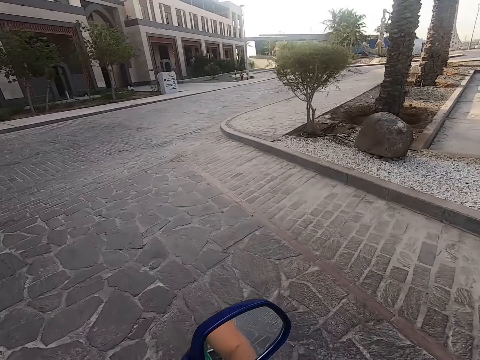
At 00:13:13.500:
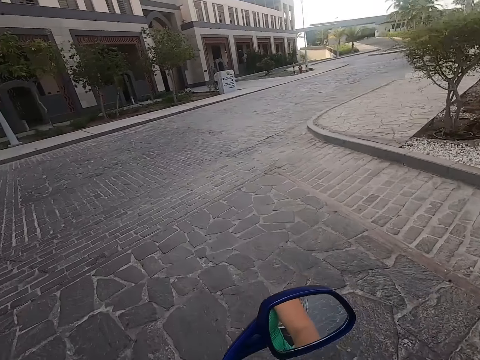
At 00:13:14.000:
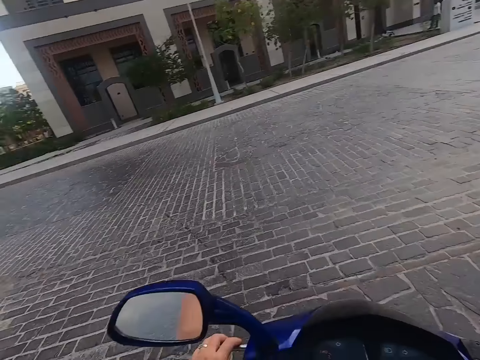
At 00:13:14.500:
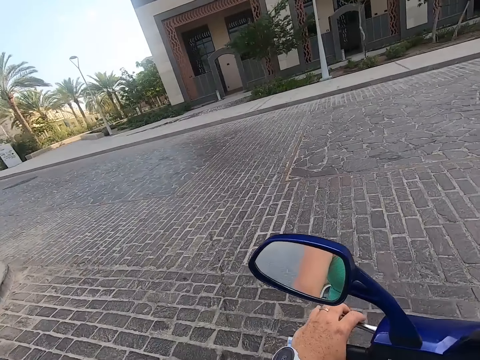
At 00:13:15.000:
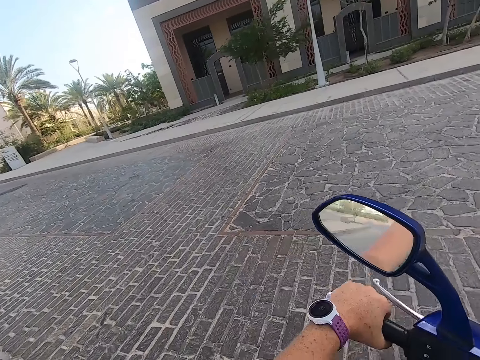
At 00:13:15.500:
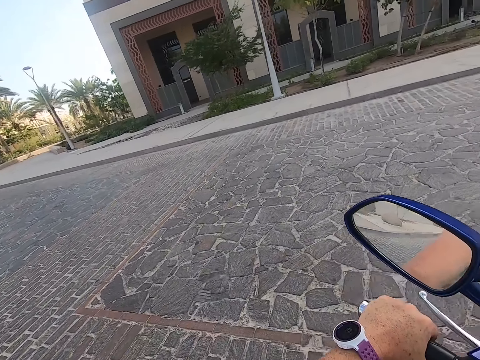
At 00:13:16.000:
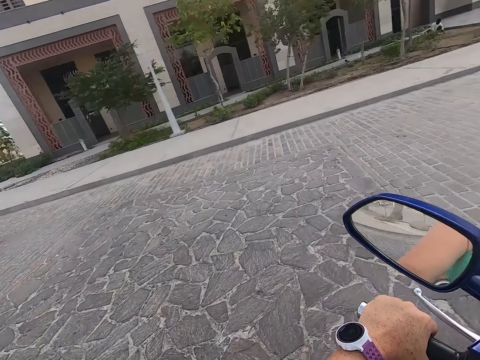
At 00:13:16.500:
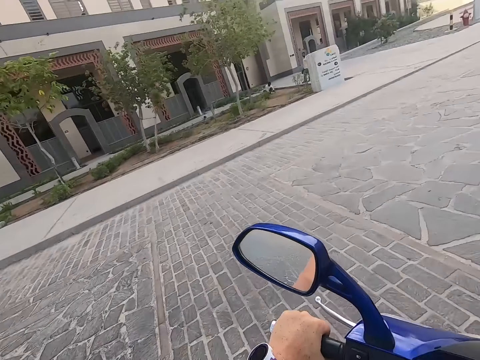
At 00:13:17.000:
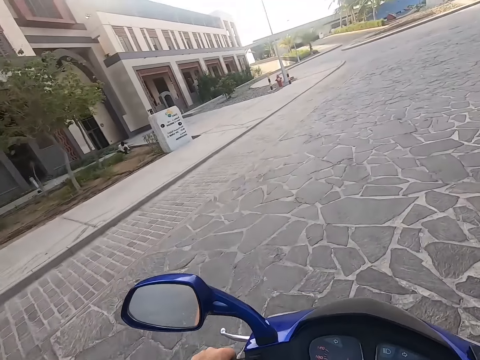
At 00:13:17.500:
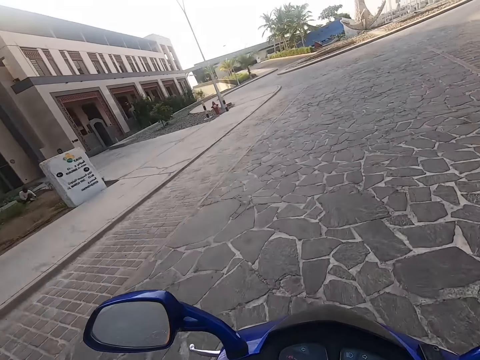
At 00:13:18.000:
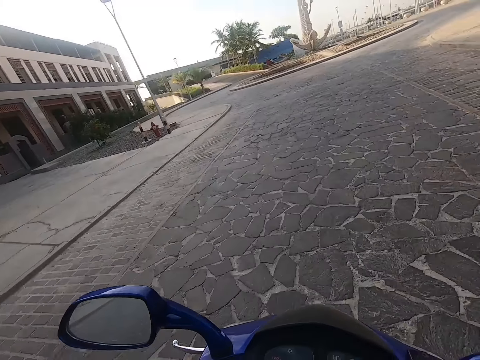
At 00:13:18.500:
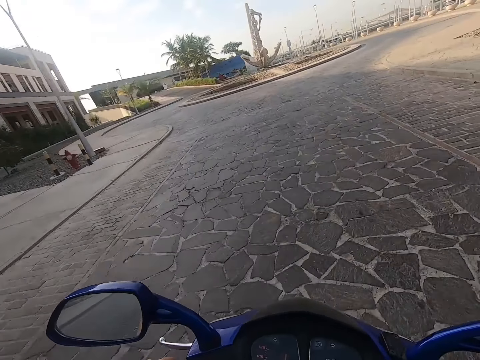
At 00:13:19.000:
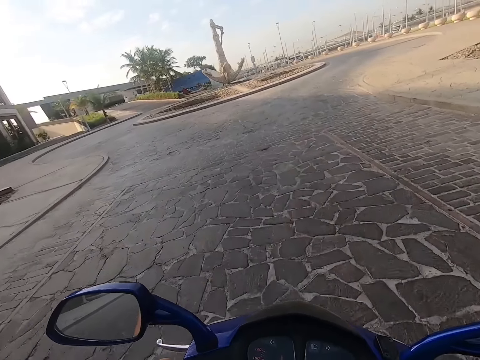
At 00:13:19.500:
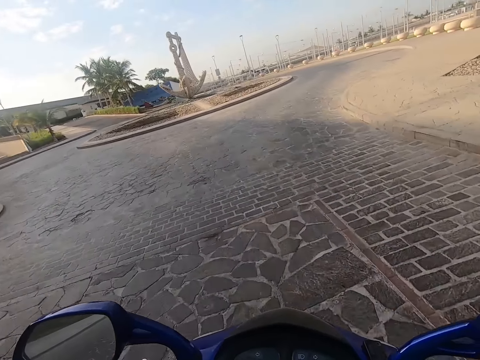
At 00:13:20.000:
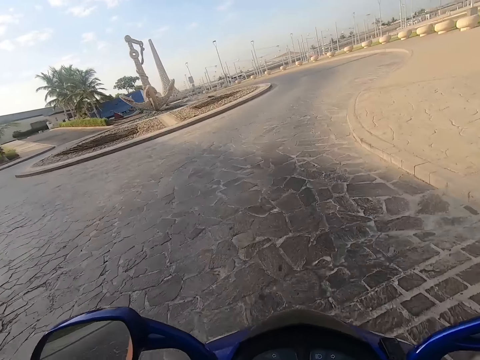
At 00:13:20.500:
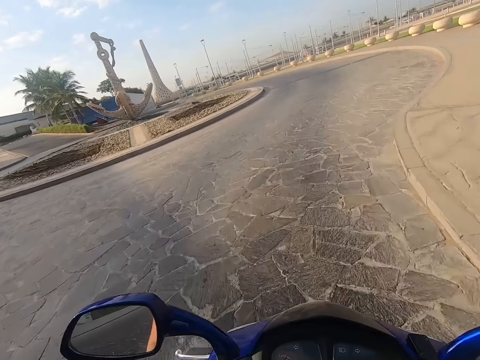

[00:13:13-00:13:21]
The camera wearer looks around the road. They ride the motorbike.

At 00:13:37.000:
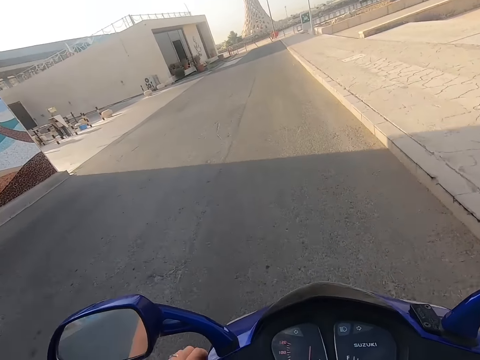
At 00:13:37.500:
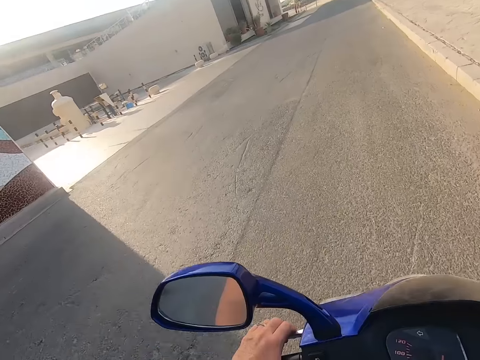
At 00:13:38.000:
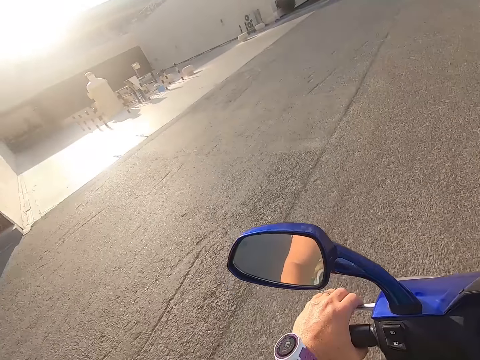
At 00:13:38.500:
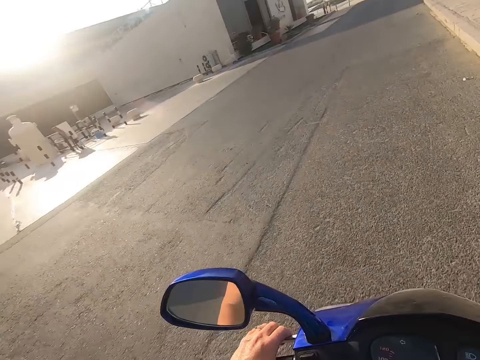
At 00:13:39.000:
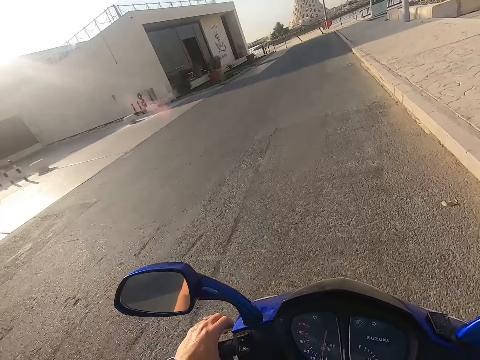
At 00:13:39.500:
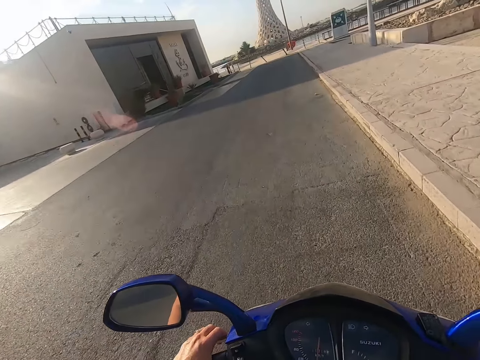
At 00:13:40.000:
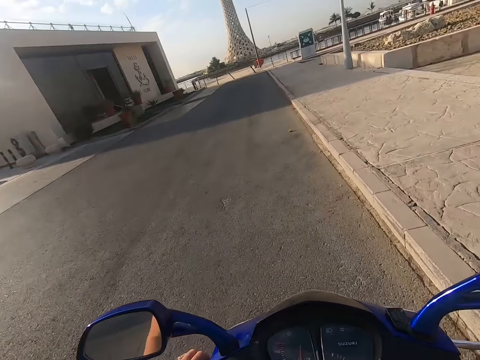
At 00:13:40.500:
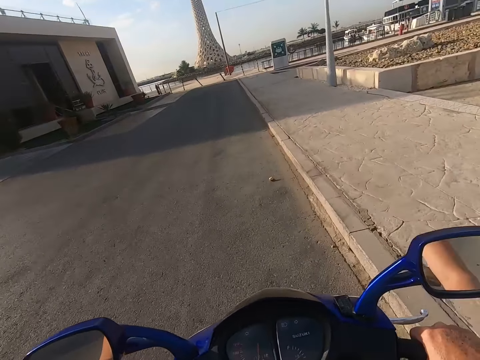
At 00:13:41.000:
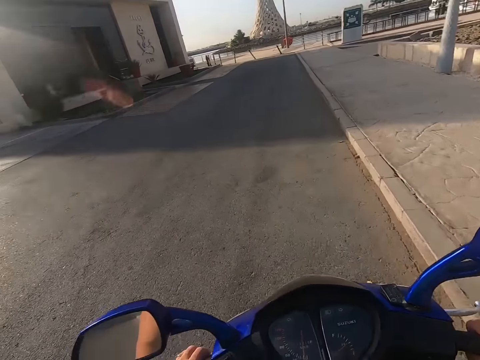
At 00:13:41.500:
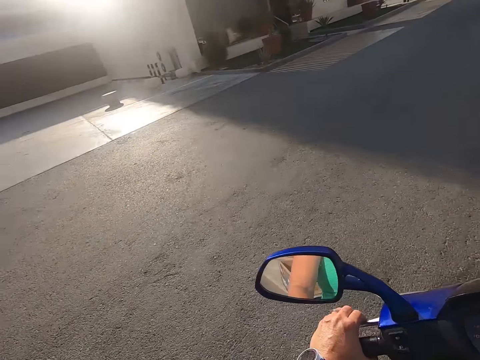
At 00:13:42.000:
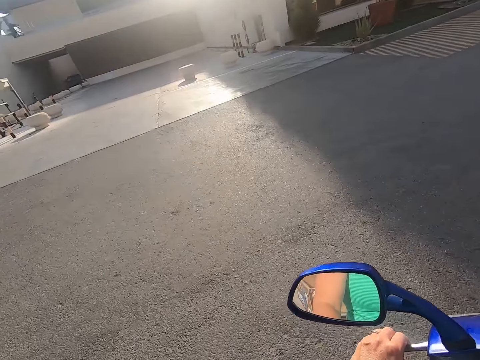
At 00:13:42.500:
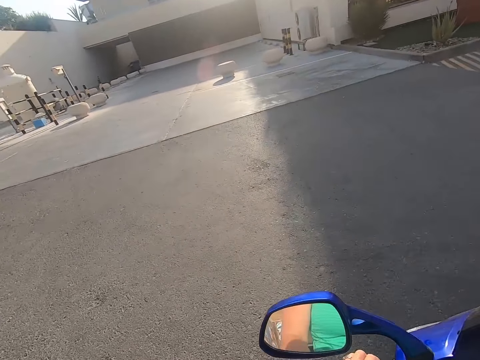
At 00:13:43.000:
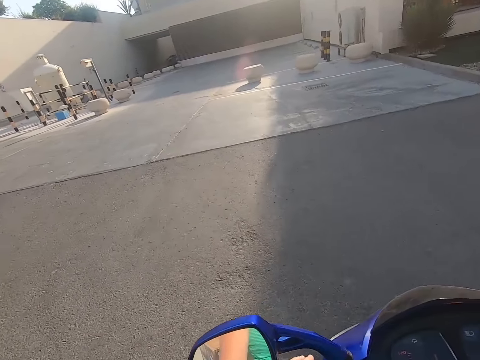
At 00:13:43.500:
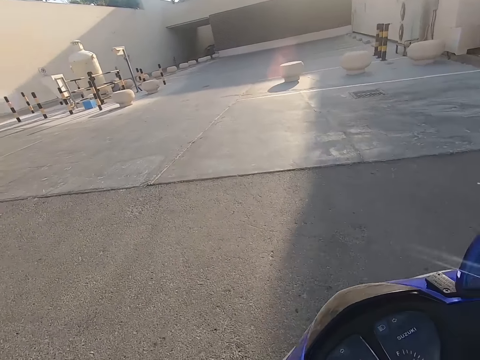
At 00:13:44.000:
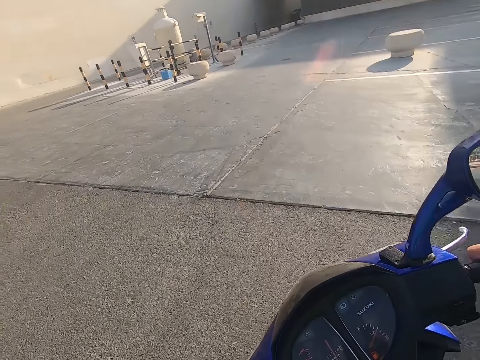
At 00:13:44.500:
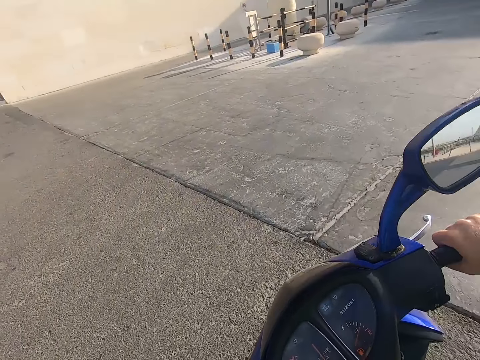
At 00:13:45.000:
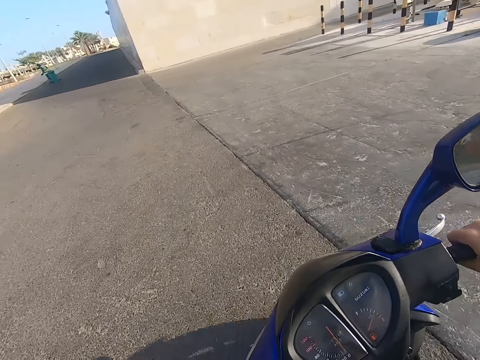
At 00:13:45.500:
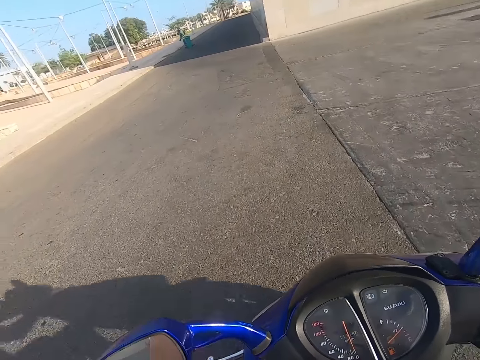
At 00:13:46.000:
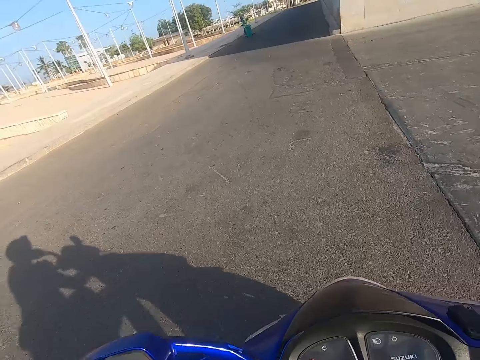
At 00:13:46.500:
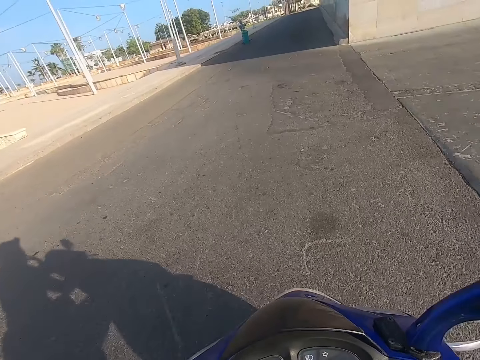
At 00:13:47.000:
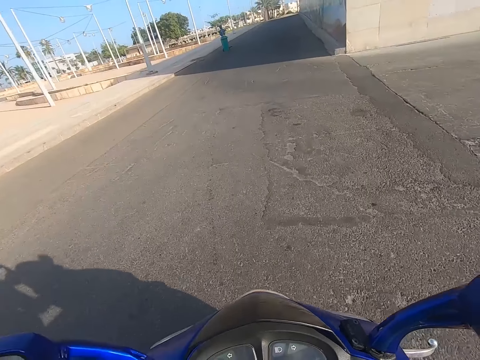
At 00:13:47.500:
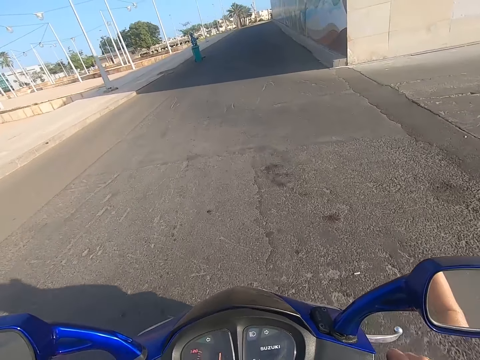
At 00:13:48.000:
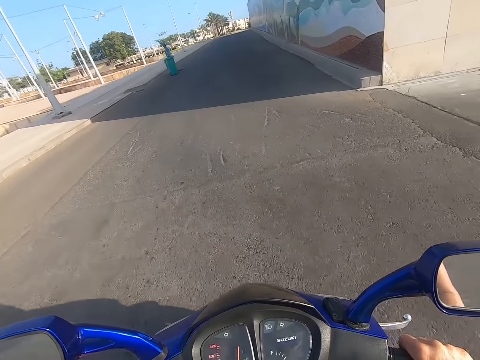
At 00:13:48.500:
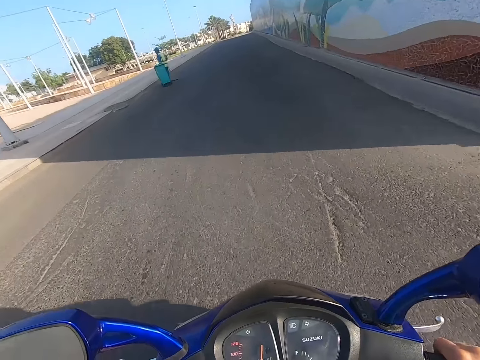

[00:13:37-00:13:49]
The camera wearer looks around the road. They ride the motorbike. They look around the road. They ride the motorbike.

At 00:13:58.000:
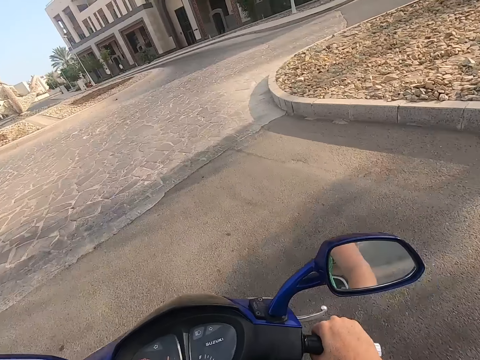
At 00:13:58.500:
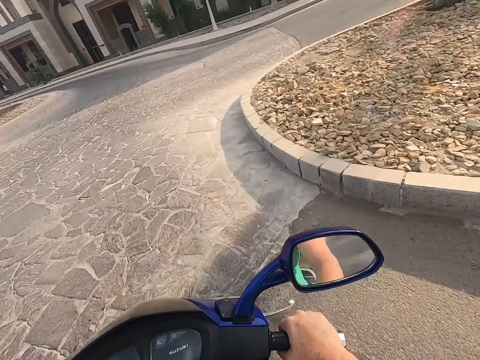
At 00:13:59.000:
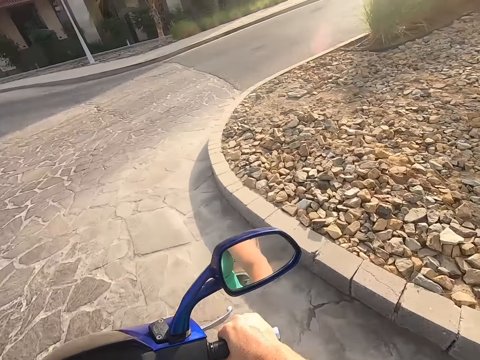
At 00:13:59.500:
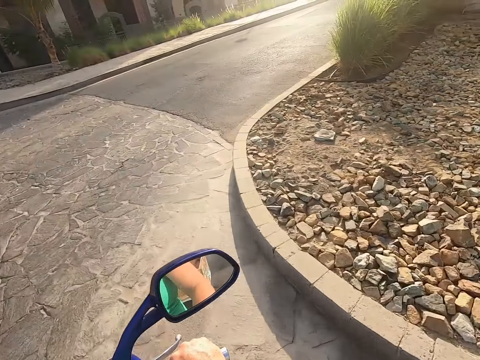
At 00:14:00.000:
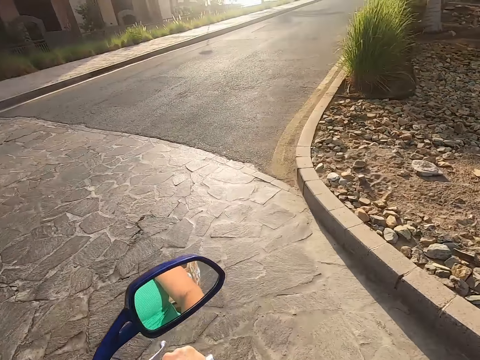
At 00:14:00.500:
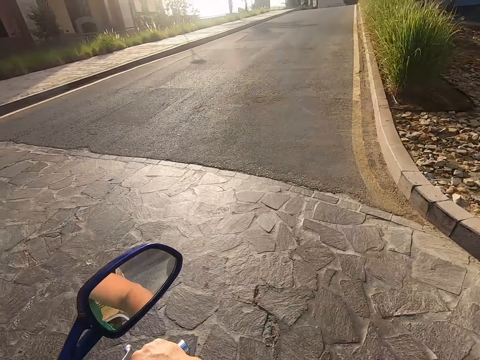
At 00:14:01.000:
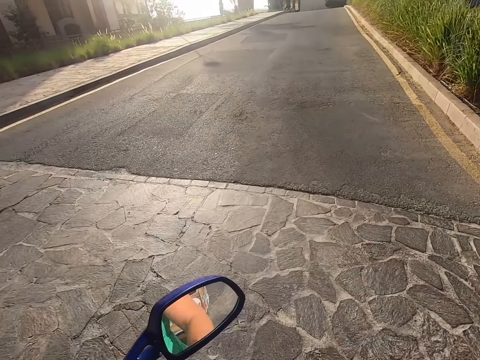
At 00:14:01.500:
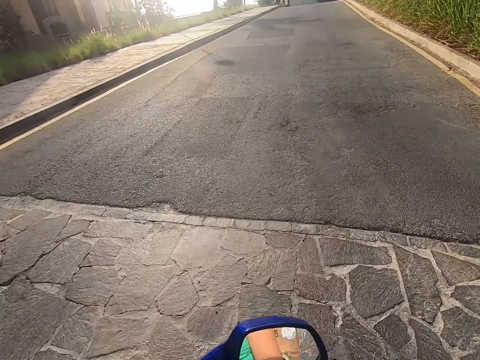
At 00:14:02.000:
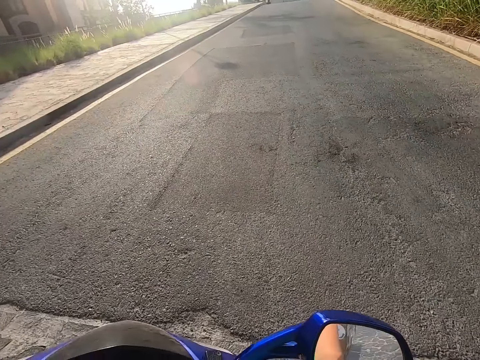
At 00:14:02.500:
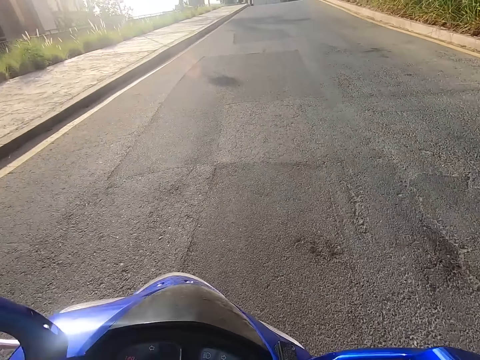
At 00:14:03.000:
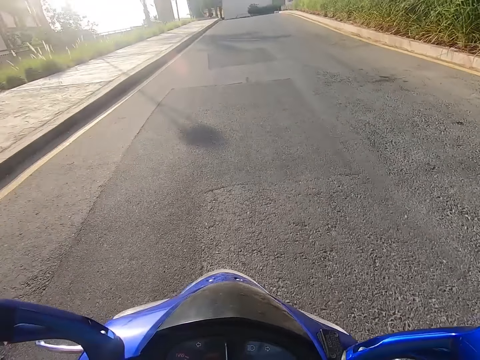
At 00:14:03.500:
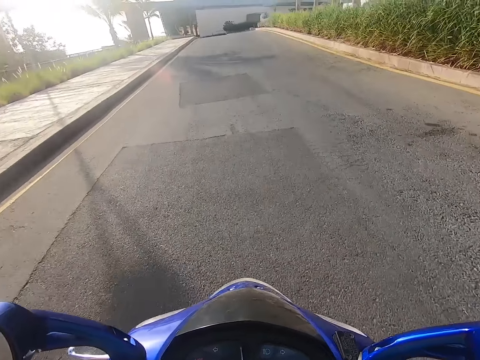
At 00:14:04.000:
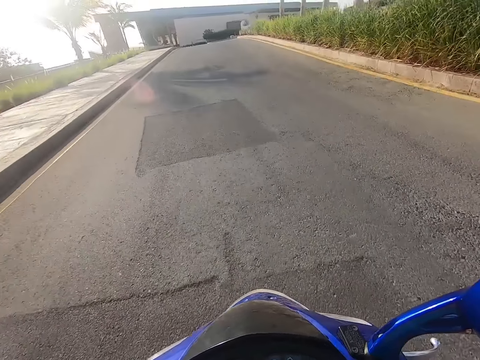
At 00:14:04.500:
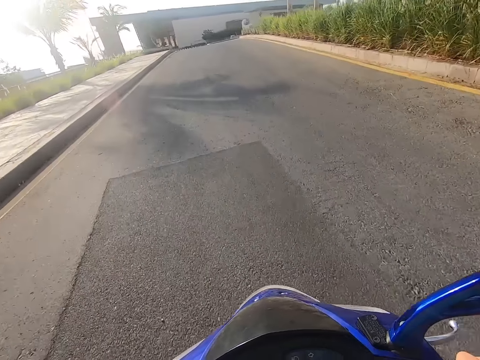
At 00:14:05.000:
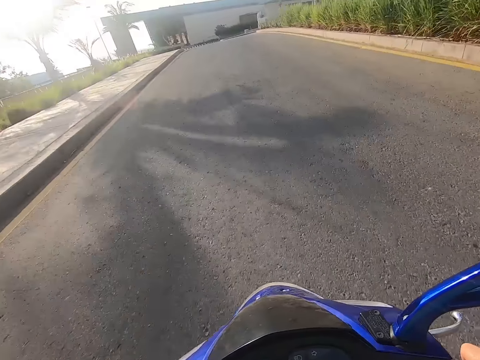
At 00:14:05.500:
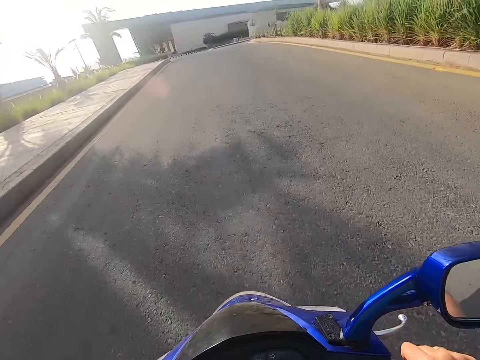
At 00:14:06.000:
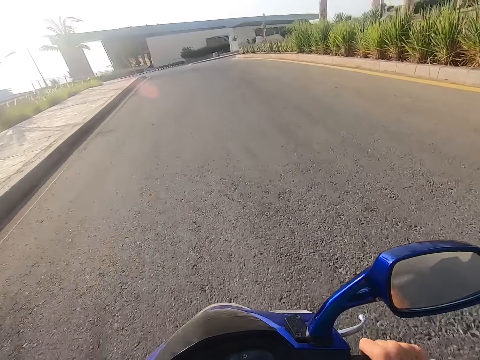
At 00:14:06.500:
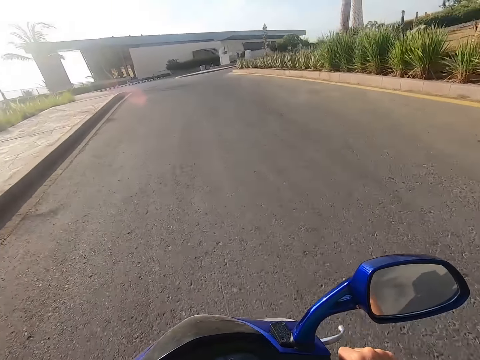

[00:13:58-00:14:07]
The camera wearer looks around the road. They ride the motorbike on the road.
